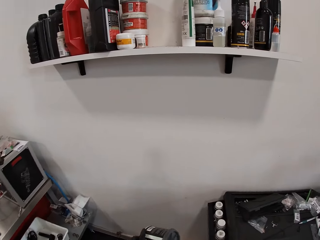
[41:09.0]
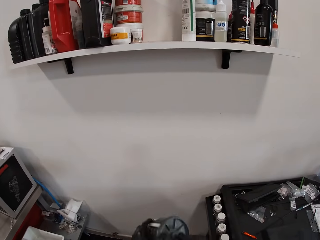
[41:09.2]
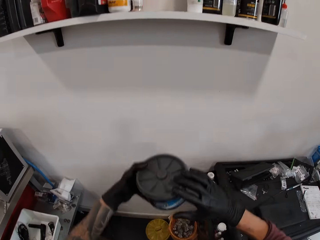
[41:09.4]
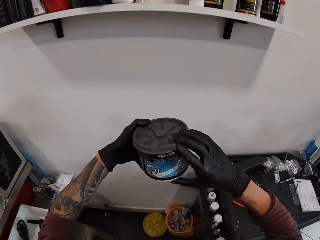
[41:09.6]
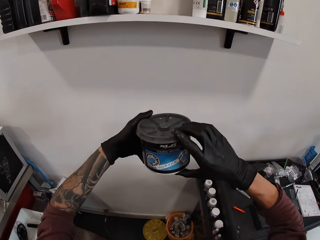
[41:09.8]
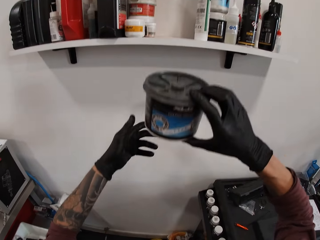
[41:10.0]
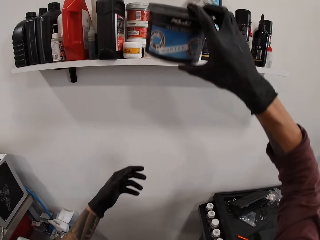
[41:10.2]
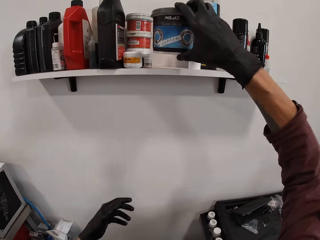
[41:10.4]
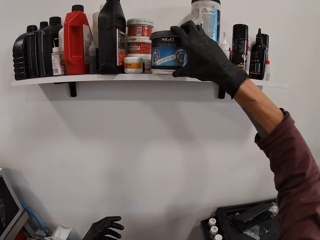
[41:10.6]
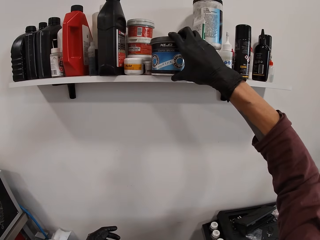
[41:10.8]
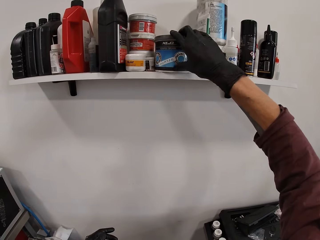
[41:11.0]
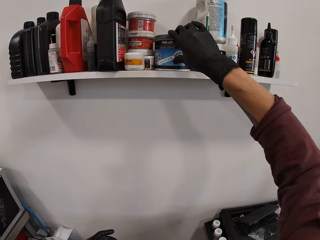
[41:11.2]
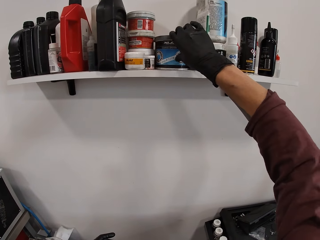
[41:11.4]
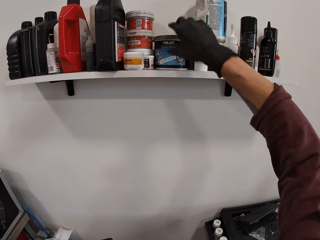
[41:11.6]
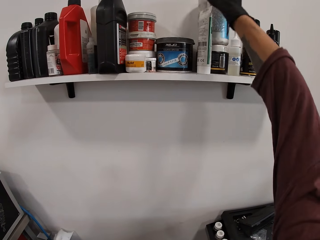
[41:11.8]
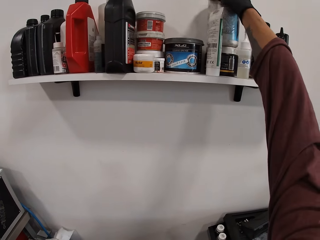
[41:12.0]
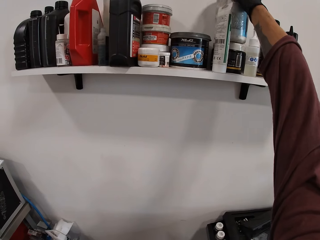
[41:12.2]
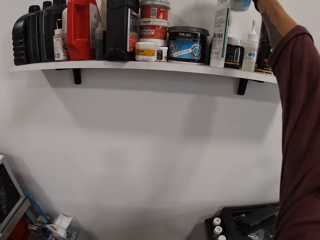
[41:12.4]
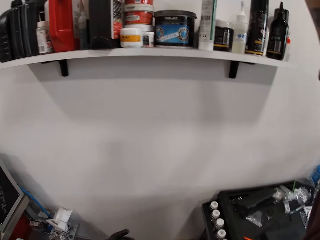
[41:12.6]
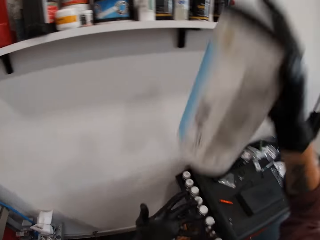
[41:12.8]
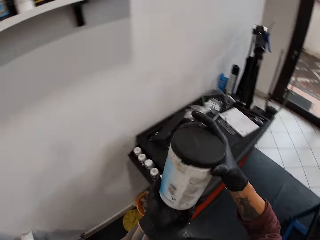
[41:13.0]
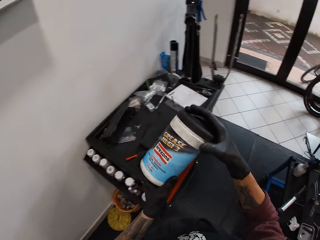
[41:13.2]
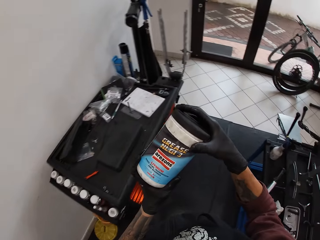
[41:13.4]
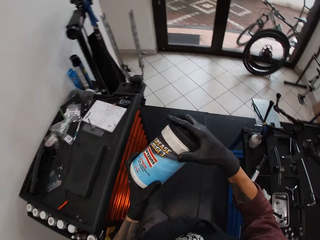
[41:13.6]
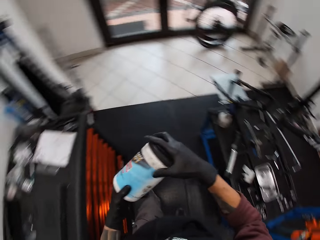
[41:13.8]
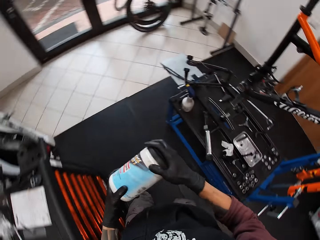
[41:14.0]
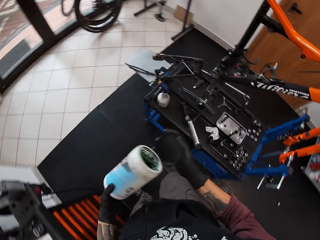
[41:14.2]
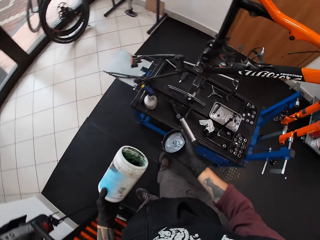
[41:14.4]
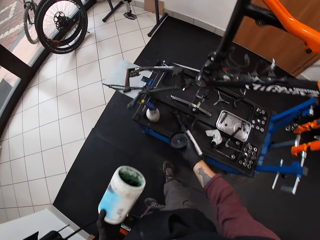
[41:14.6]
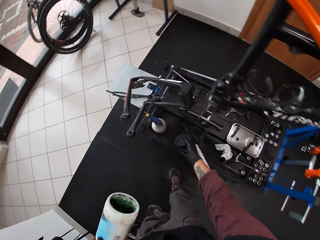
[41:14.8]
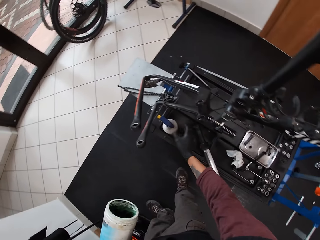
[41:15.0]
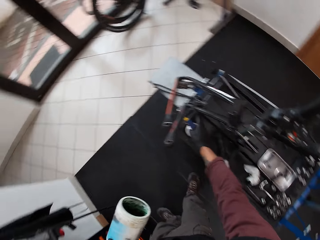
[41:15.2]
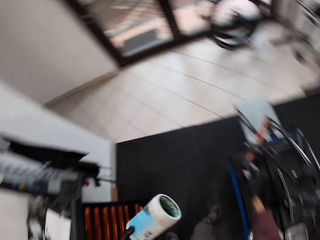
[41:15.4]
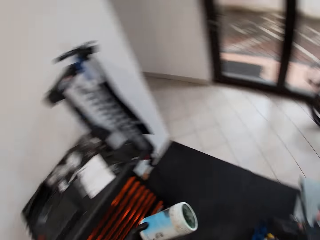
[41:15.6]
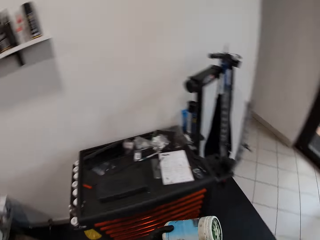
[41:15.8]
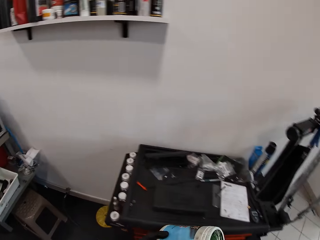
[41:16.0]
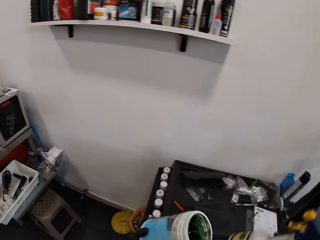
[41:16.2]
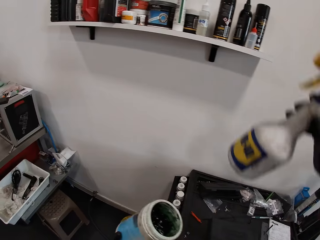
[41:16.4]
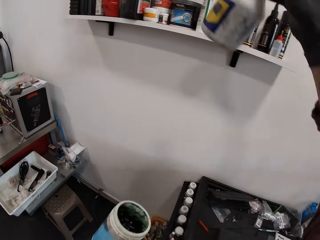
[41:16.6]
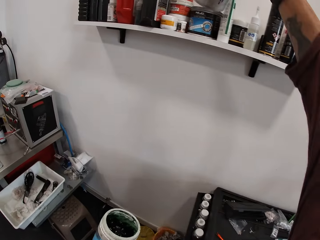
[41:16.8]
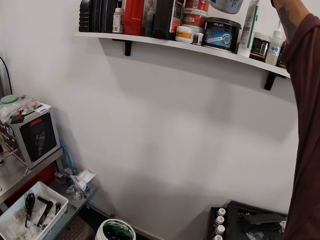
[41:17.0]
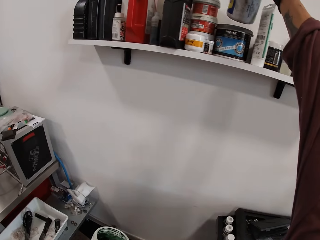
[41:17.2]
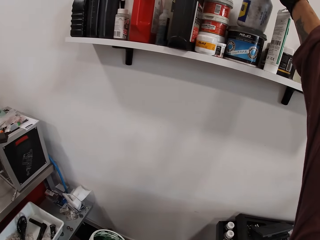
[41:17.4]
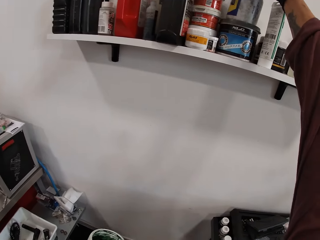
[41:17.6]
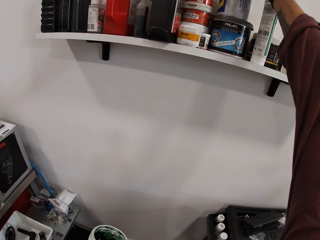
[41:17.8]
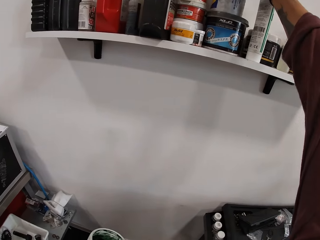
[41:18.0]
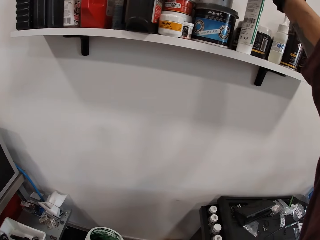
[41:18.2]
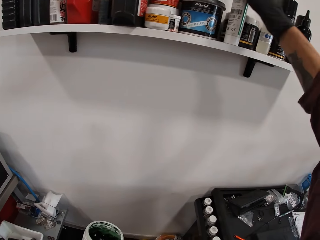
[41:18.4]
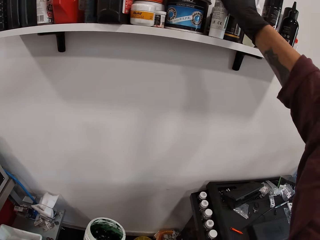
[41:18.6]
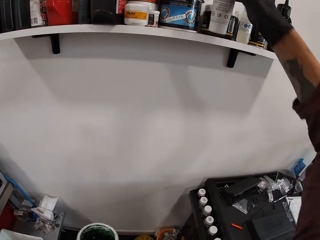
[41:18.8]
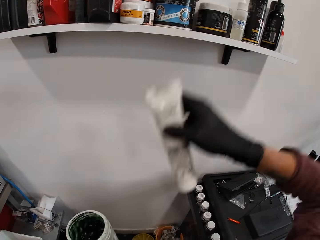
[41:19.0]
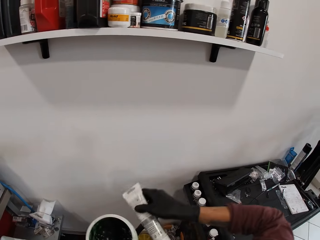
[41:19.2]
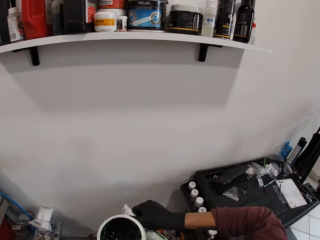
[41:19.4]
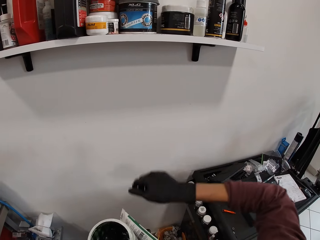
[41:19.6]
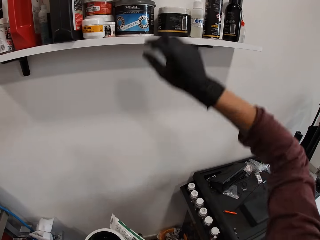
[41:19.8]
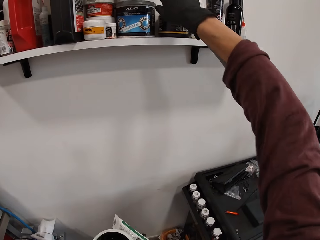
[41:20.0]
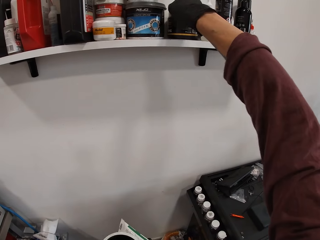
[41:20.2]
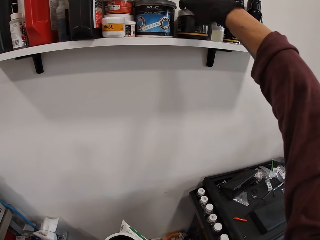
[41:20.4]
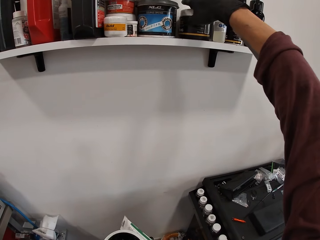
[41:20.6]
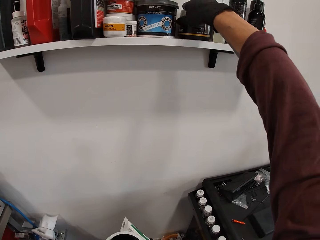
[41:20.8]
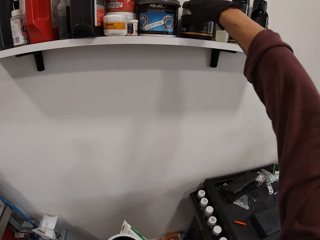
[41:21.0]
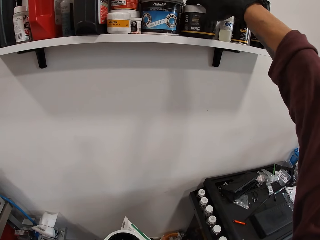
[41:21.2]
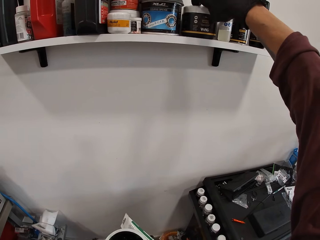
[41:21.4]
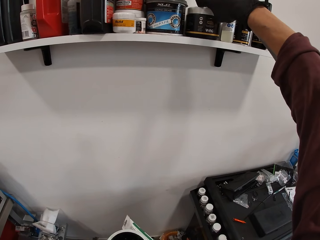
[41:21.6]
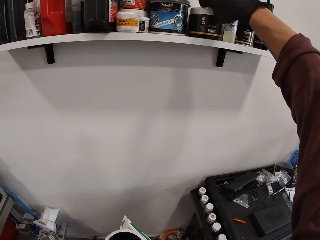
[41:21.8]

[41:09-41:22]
The camera wearer places the gray container on a shelf with his right hand. He picks a grease jar from the shelf with his right hand. He holds the grease jar with both hands. He removes a lid from the grease jar with his right hand. He places the lid on the bench with his right hand. He picks a spray bottle from the bench with his right hand. He places the spray bottle on the gray container on the shelf with his right hand. He picks a tube from the shelf with his right hand. He passes the tube to his left hand. He turns a black jar on the shelf with his right hand.

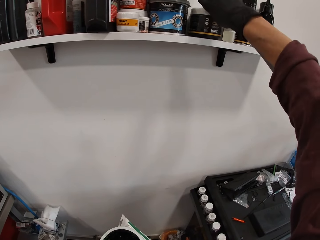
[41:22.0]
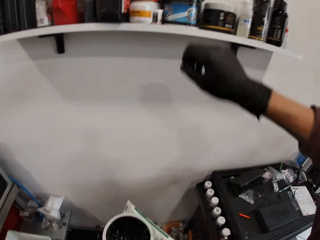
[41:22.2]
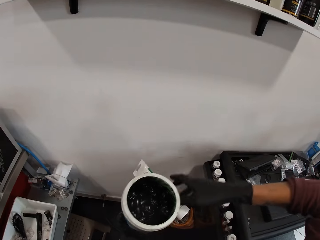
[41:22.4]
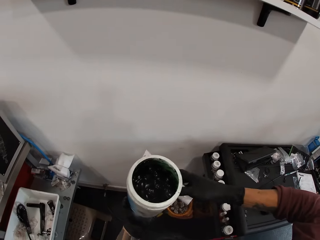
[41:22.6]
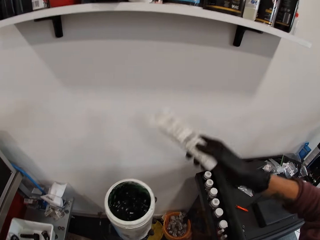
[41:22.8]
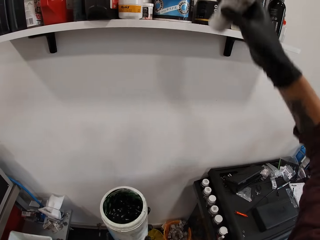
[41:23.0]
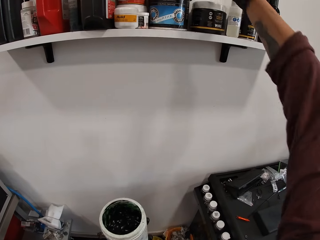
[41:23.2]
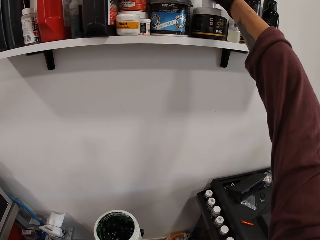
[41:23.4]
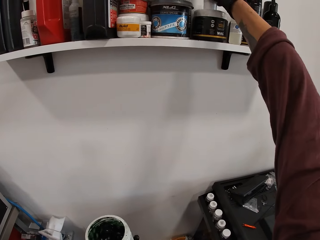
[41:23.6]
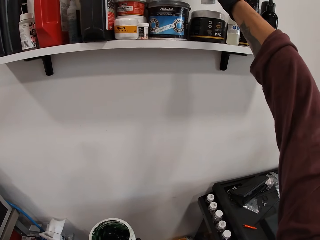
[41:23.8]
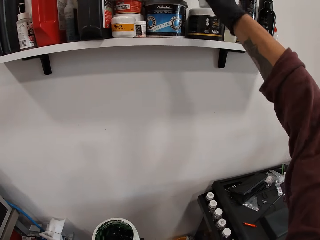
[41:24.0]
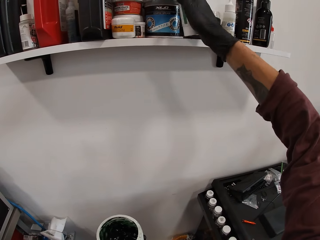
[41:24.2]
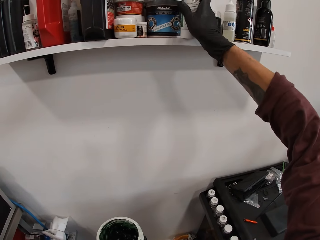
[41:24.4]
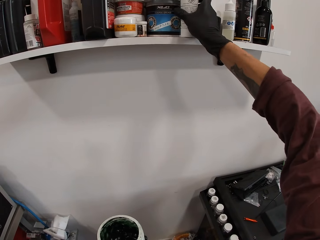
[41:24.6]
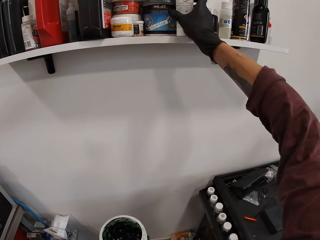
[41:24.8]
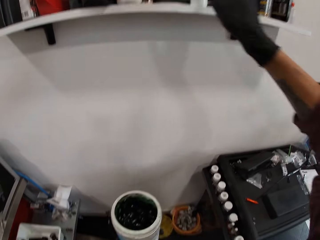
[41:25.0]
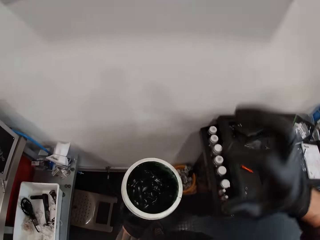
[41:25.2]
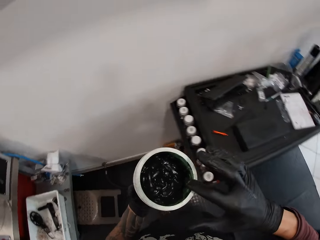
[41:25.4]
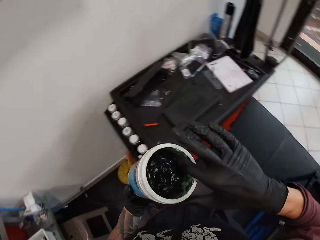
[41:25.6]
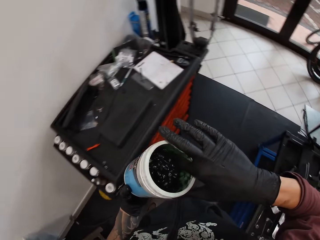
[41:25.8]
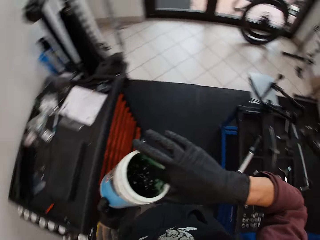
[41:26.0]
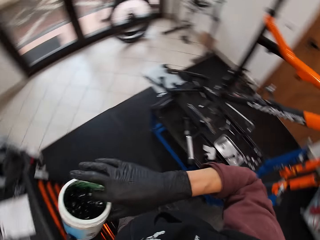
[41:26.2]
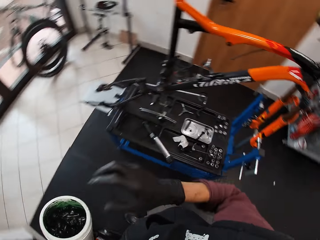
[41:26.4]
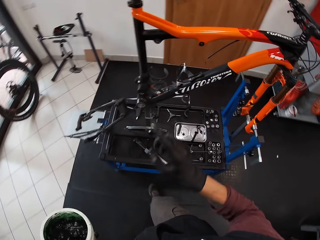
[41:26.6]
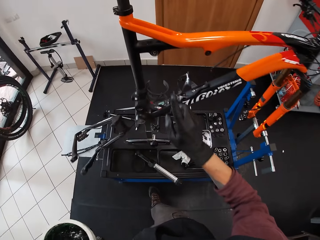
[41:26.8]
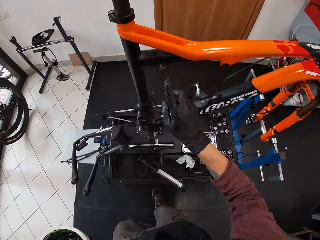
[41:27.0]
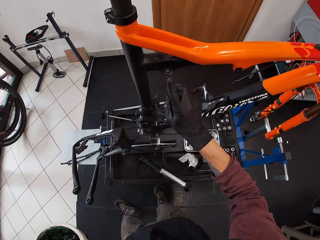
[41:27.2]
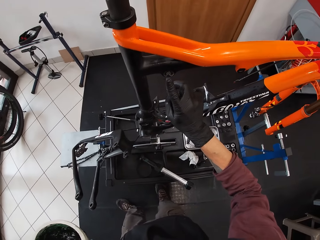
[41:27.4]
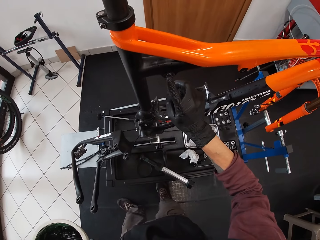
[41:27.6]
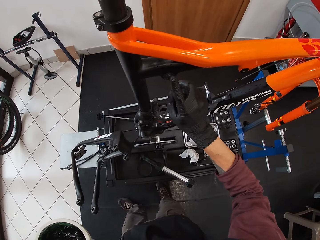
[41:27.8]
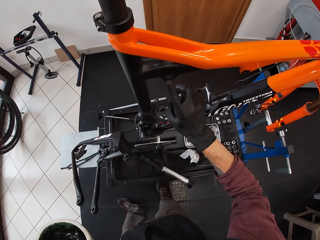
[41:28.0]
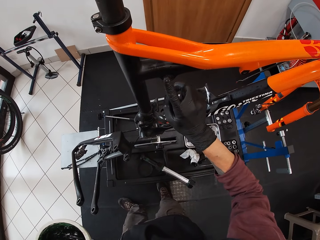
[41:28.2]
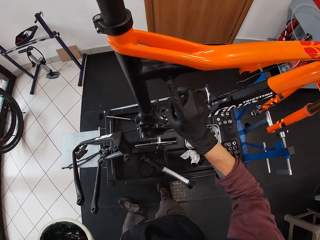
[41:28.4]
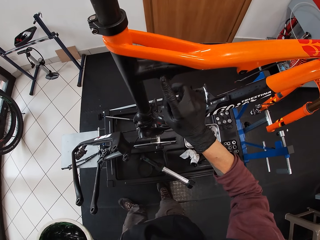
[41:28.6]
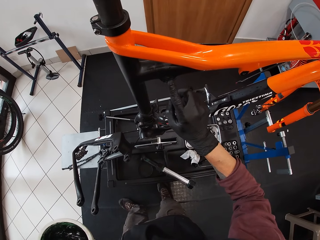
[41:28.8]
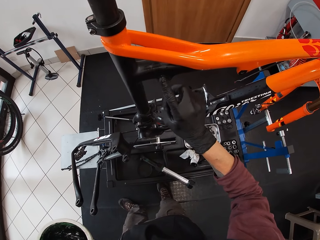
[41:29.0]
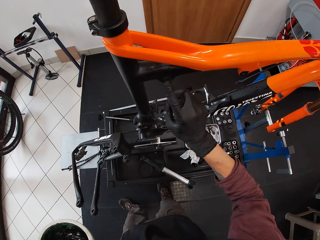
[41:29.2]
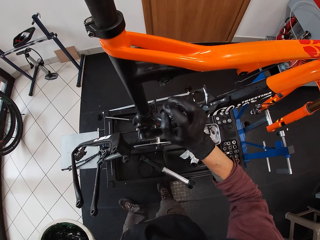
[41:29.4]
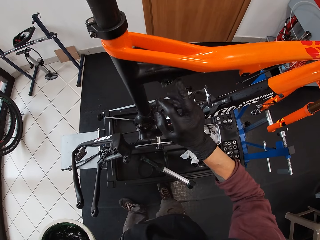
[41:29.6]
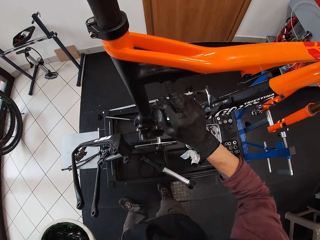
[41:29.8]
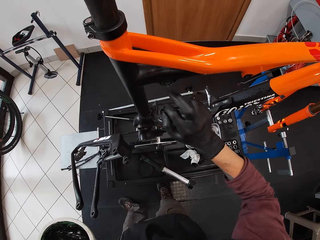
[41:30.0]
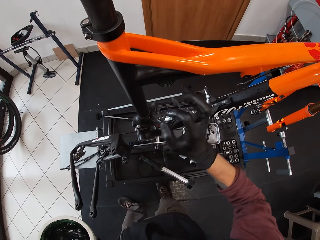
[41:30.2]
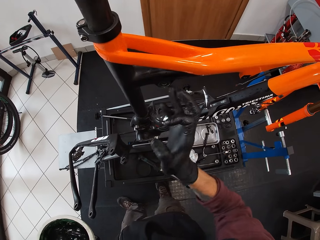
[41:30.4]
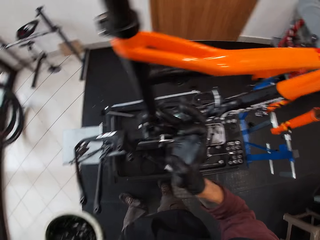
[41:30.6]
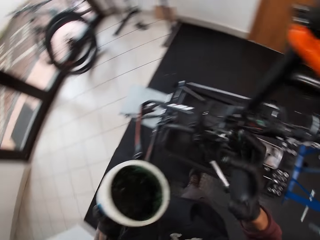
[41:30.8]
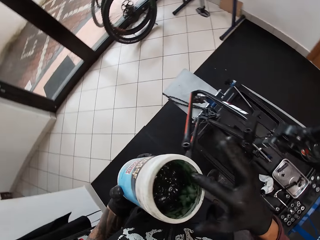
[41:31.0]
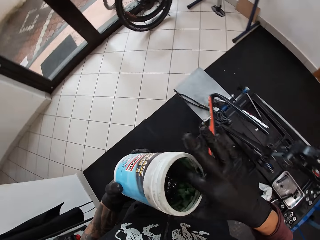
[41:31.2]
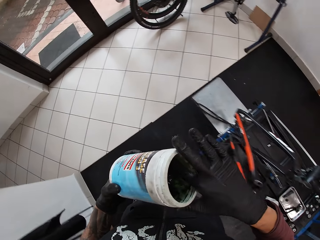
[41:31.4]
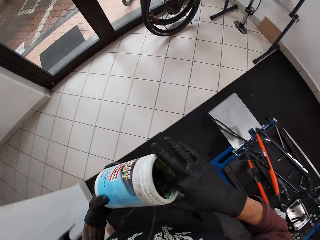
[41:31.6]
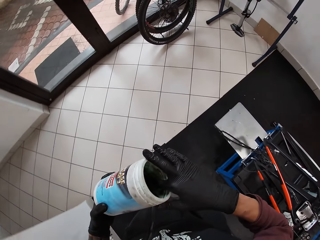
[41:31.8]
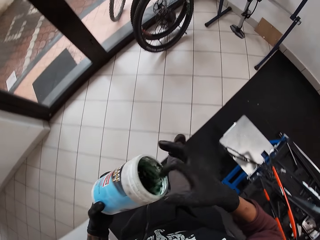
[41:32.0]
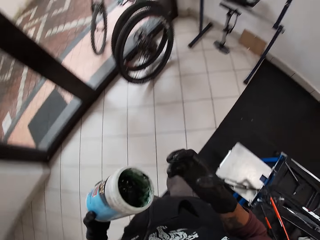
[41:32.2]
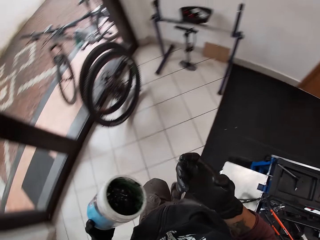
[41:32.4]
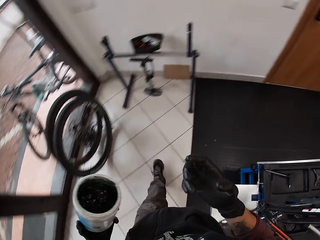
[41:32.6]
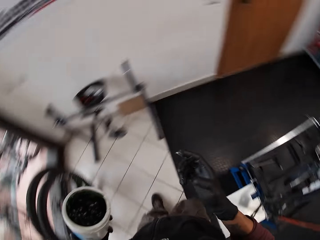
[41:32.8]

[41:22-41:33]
The camera wearer checks the lubricant on the shelf. He picks the tube from his left hand with his right hand. He inserts something into the shelf. He places the tube on the black jar on the shelf with his right hand. He moves the tube to the shelf with his right hand. He applies grease from the grease jar with his right hand. He scoops the grease with a finger. He wipes a hole in the bicycle with the grease in his right hand. He walks around. He applies grease from the grease jar with his right hand. He scoops the grease with a finger.
